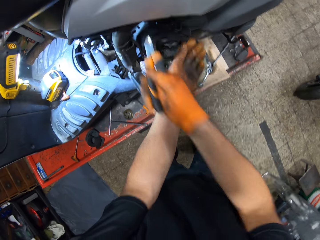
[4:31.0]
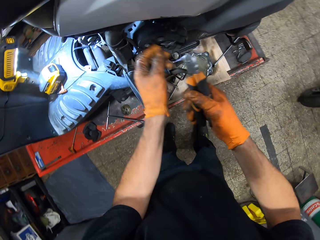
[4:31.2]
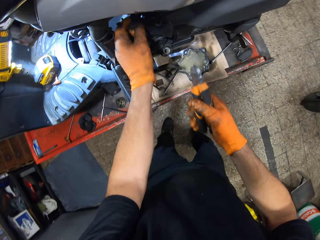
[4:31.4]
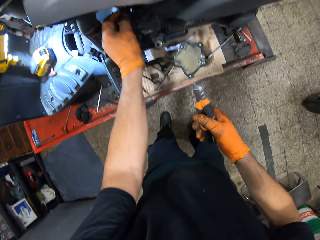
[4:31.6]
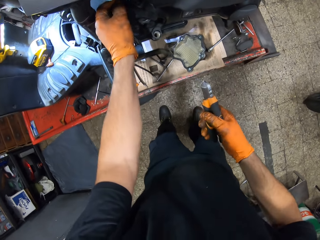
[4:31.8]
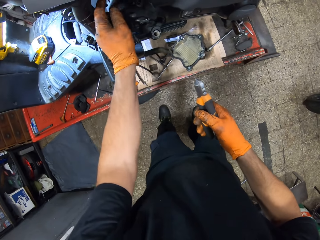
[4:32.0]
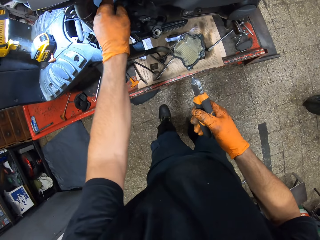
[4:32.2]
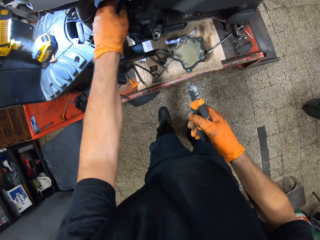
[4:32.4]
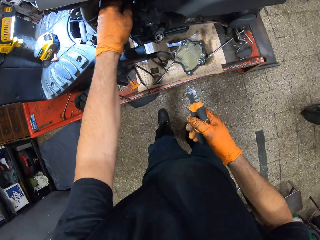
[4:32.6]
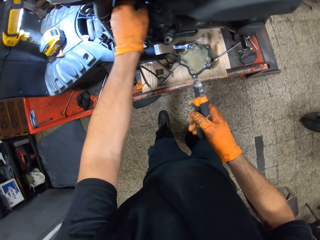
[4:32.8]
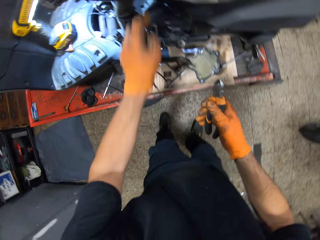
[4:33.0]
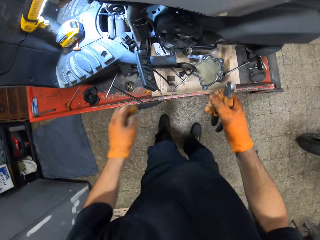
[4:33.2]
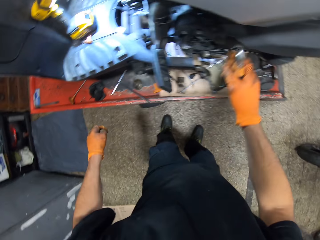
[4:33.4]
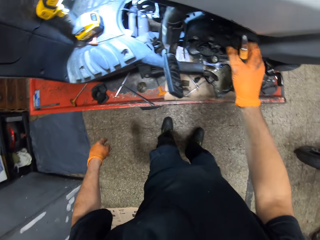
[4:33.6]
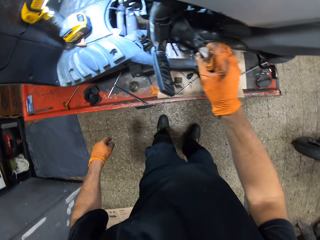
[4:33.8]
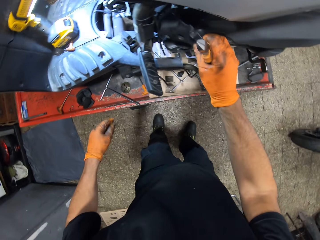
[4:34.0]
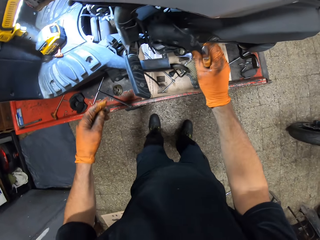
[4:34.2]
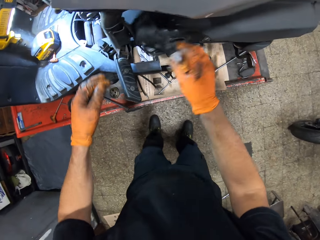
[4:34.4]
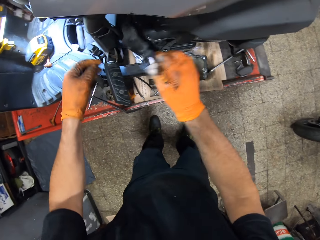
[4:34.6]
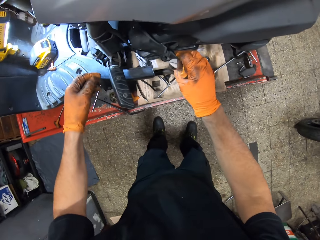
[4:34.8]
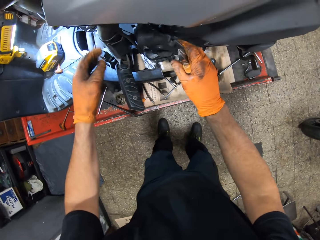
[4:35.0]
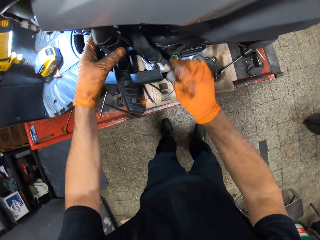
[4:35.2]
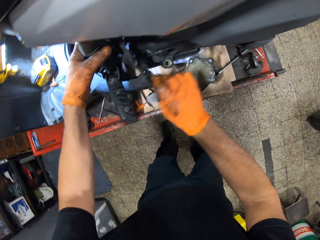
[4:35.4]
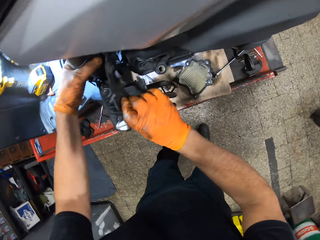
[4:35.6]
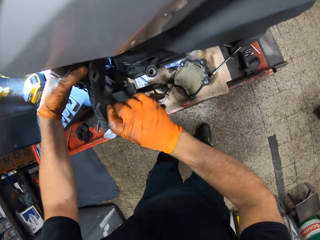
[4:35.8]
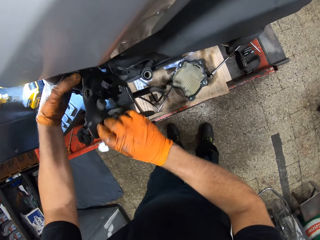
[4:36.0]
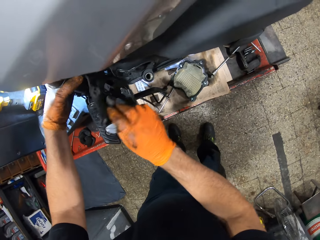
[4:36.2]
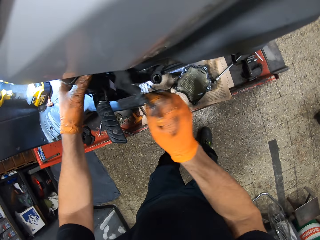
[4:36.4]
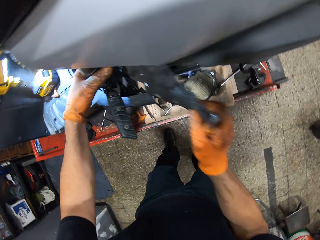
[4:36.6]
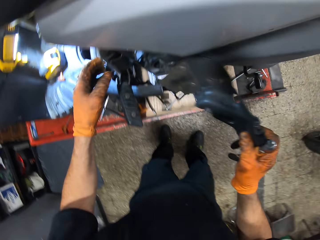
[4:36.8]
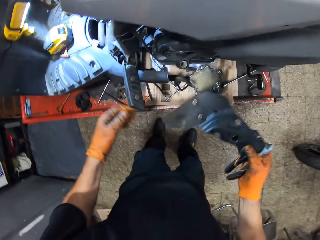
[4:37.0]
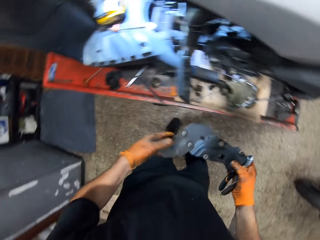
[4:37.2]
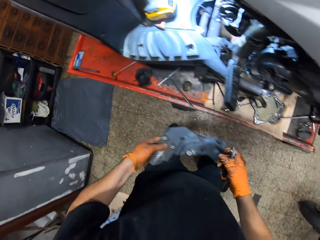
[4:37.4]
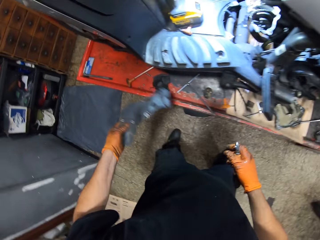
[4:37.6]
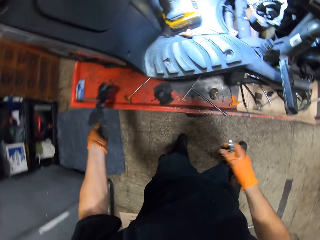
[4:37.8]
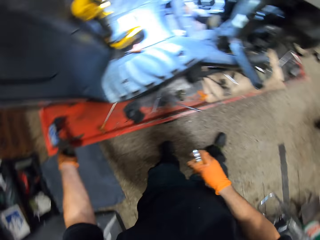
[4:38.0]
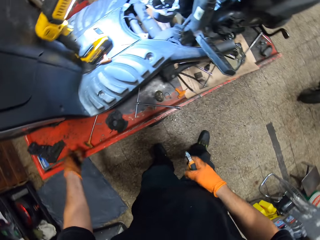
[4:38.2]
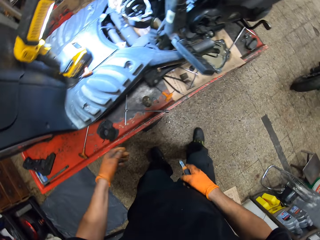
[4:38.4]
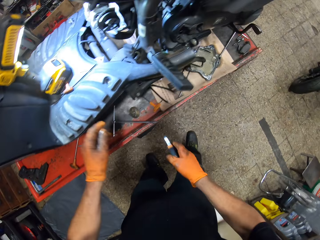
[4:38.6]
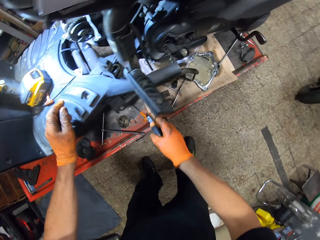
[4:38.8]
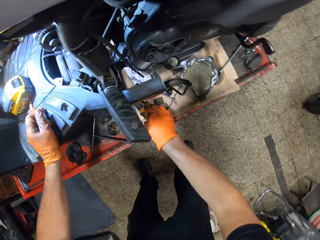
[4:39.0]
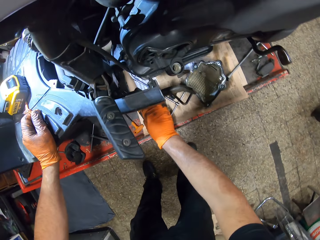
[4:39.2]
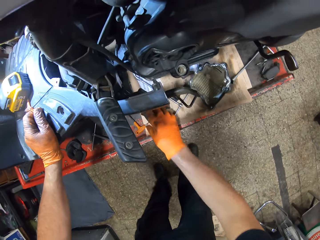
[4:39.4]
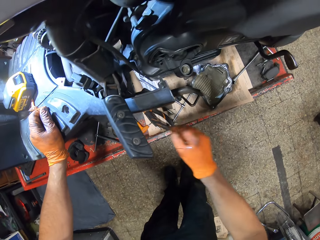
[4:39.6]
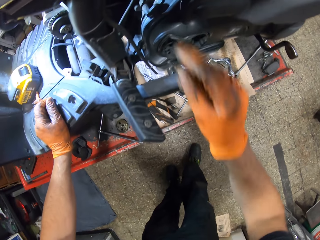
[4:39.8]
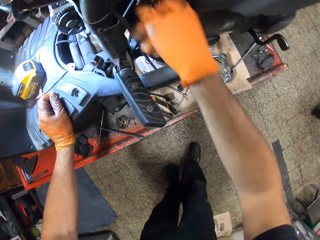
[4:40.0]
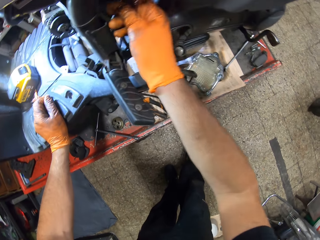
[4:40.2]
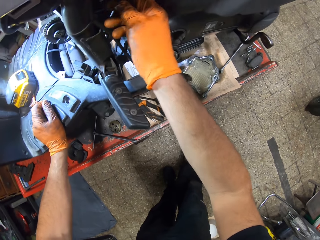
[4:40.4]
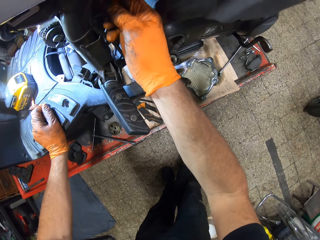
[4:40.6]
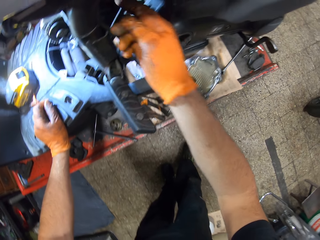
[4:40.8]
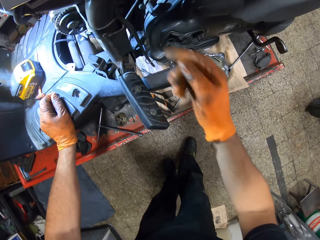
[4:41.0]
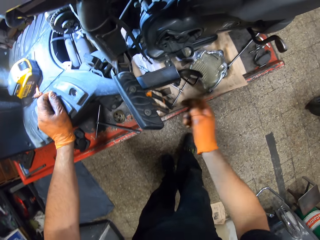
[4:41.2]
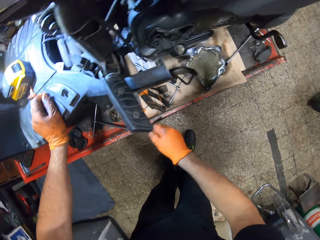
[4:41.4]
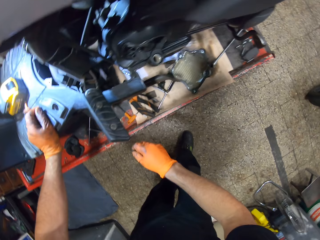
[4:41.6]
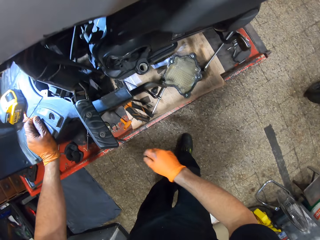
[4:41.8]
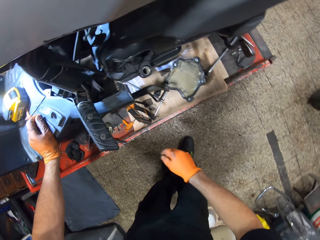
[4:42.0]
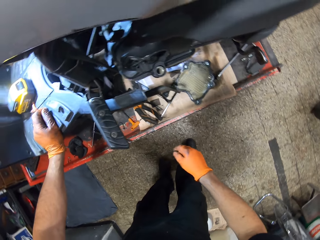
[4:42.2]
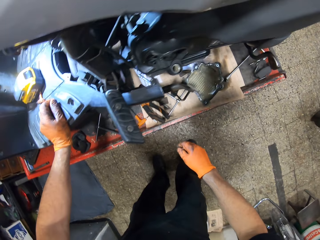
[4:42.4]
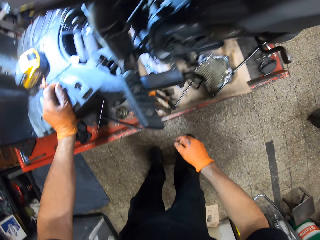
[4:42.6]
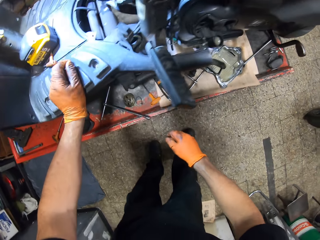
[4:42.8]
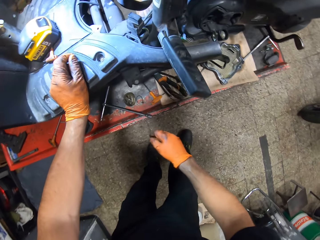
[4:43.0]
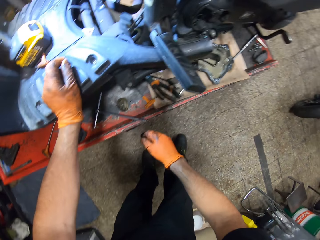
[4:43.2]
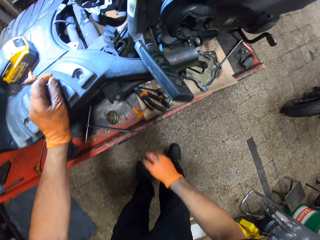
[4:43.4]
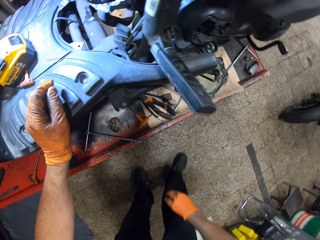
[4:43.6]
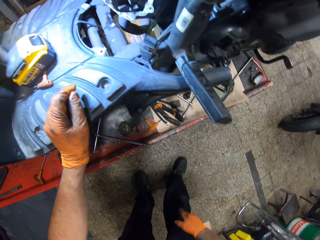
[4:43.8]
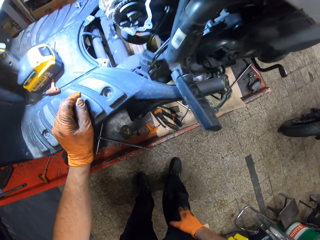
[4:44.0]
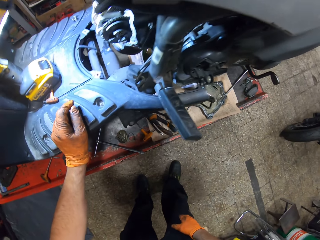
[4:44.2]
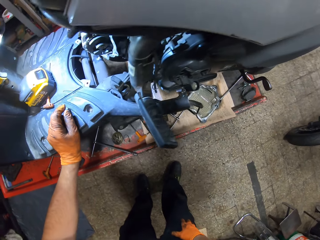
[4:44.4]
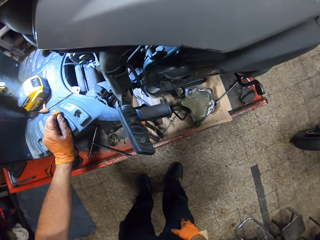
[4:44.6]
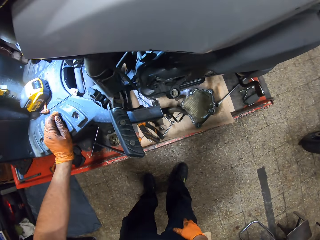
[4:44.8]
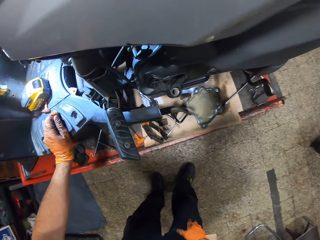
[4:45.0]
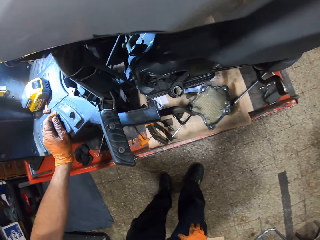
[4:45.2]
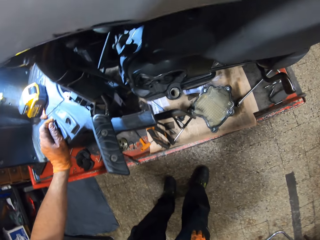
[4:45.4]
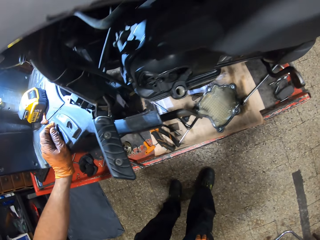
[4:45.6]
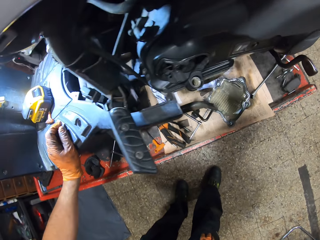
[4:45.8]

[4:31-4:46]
The camera wearer unclips a hose in the metal case with his gloved left hand. He pulls out the metal case in the motorcycle with his gloved right hand and the cutting plier in it. He drops something on the table. He holds a rod in the motorcycle with his gloved left hand. He transfers the metal case from the motorcycle with his gloved right hand to his gloved left hand. He drops the metal case from the motorcycle on the work table with his gloved left hand. He drops the cutting plier on the work table with his gloved right hand. He places his gloved left hand on the motorcycle. He shifts a hose in the motorcycle with his gloved right hand. He stares at the motorcycle.

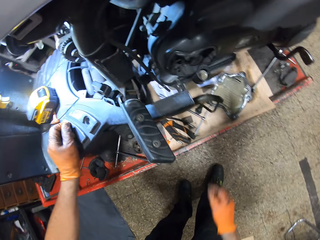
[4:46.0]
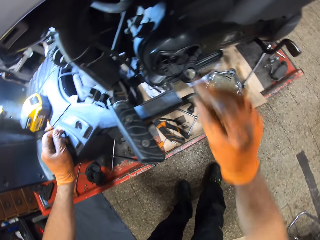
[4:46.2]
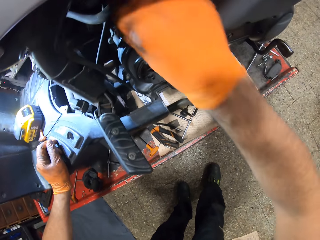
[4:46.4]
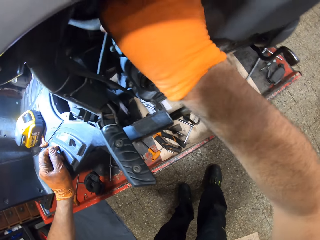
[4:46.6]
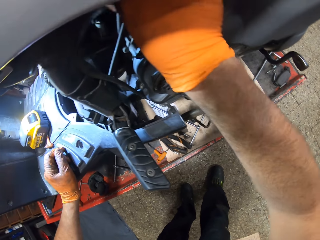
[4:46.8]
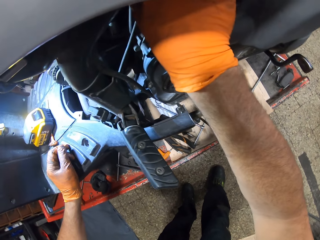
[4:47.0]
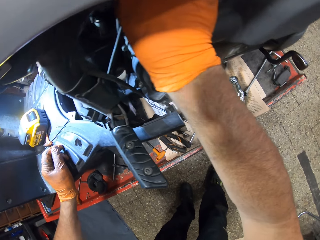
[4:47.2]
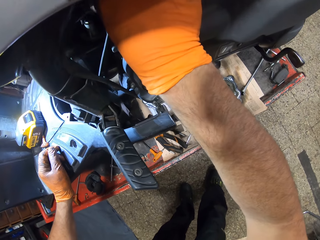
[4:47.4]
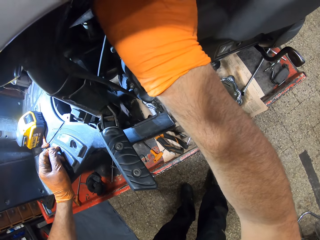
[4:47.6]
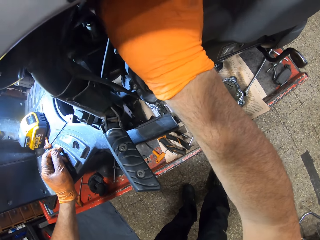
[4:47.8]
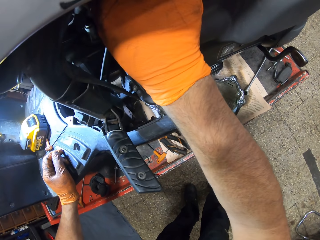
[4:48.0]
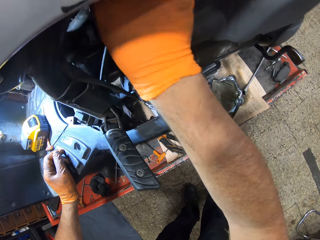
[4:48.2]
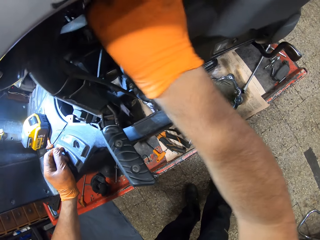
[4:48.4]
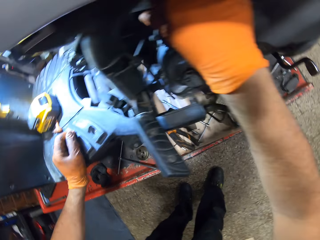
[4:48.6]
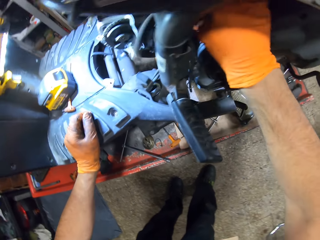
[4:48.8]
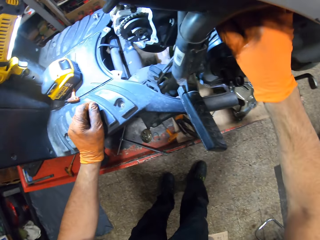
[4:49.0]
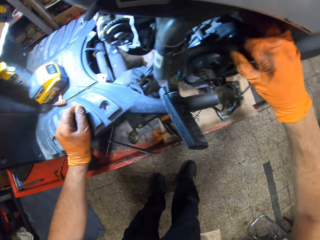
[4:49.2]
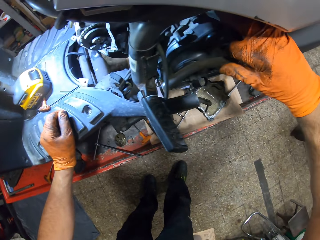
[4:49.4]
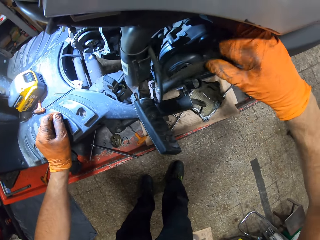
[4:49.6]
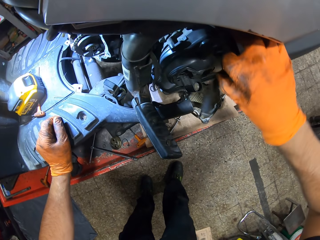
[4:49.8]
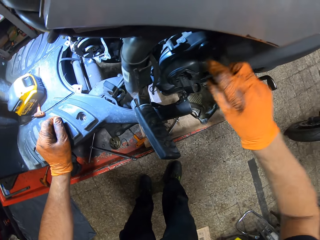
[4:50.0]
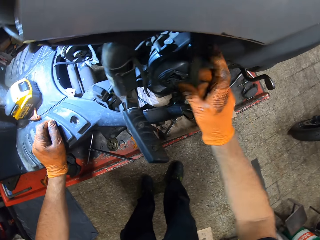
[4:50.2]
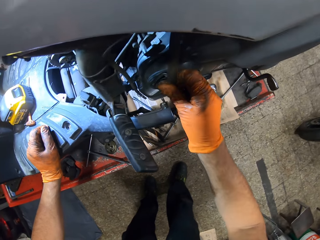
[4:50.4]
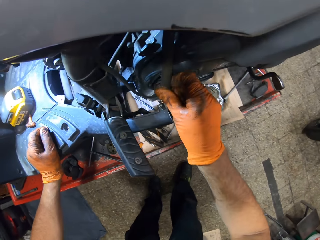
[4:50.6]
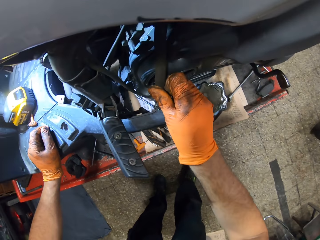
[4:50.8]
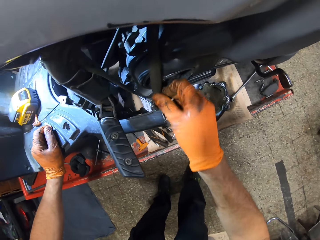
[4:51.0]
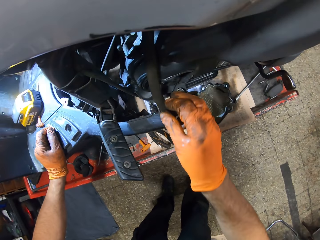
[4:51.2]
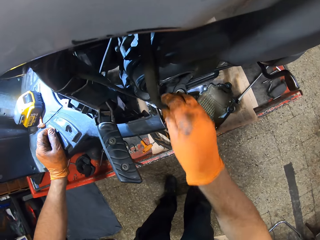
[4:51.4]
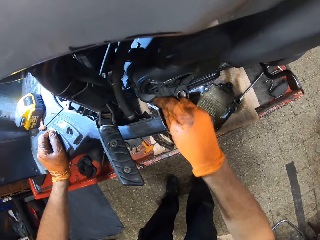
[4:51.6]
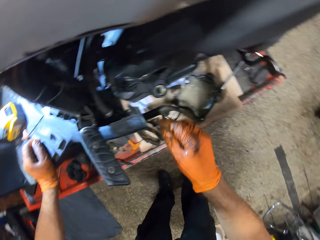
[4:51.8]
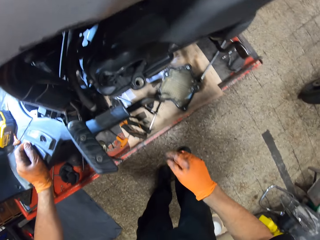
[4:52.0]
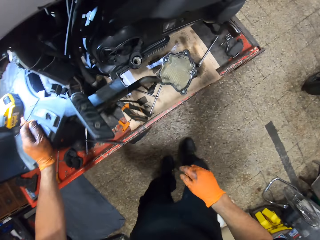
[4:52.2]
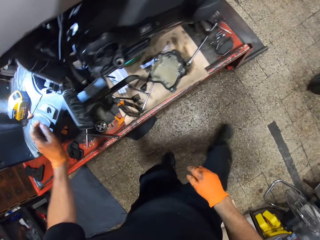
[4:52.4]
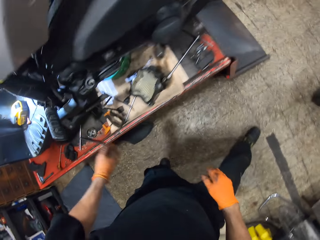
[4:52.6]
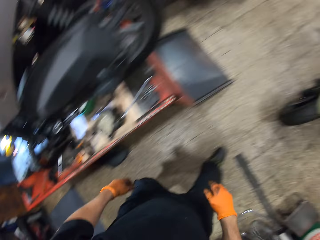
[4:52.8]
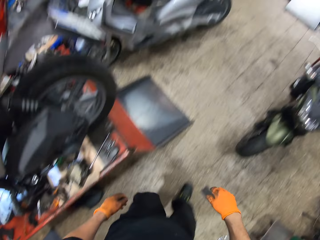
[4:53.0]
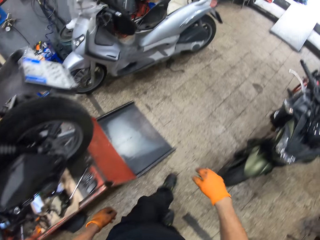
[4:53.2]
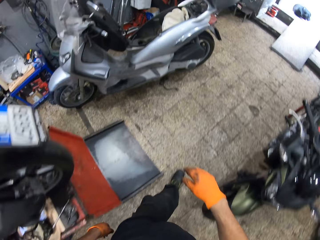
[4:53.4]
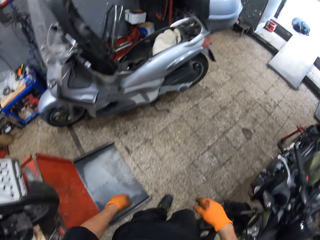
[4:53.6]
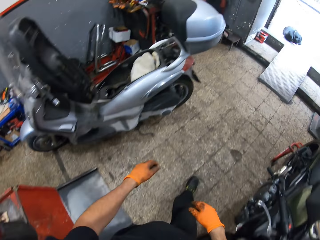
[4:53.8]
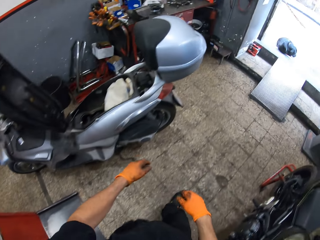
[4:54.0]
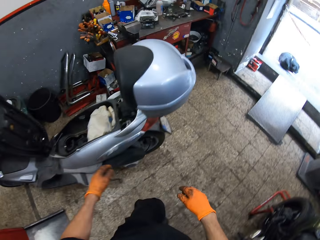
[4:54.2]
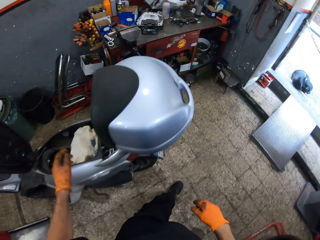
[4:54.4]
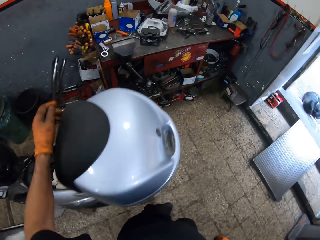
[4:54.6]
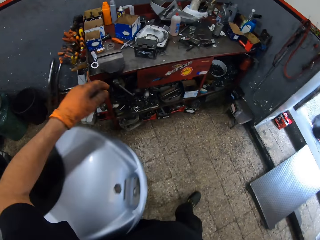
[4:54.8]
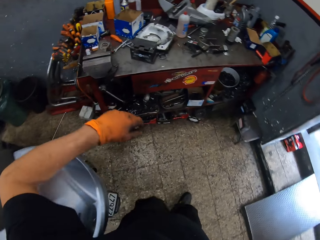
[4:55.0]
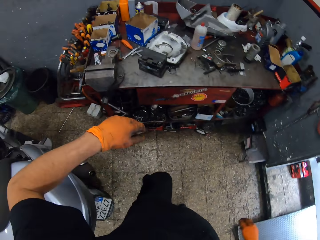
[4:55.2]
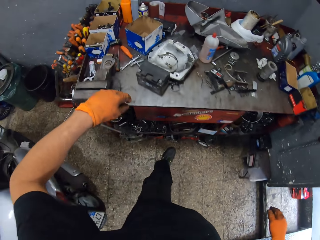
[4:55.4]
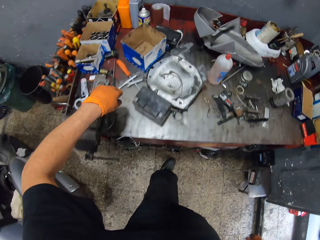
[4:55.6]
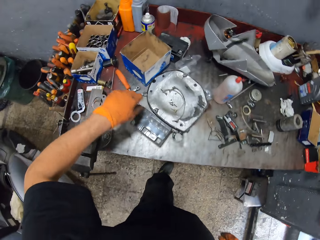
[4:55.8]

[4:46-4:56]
The camera wearer pulls a hose with his gloved right hand. He walks around the room.
